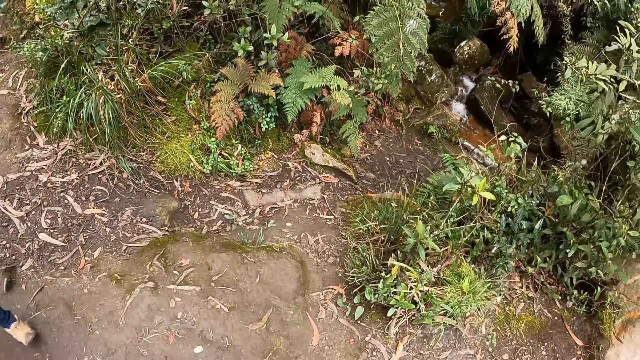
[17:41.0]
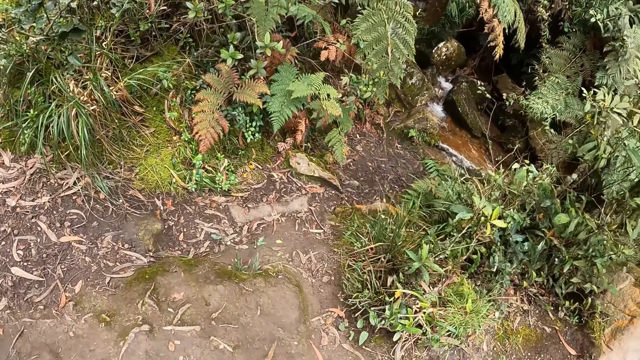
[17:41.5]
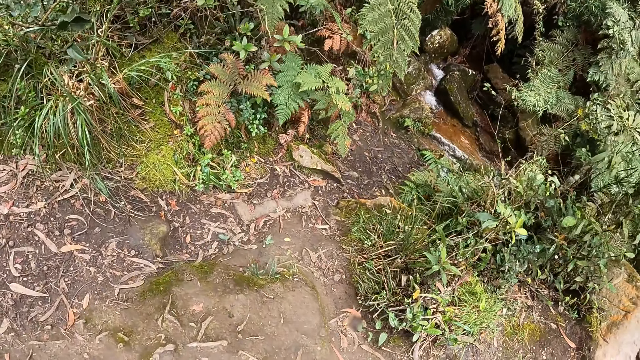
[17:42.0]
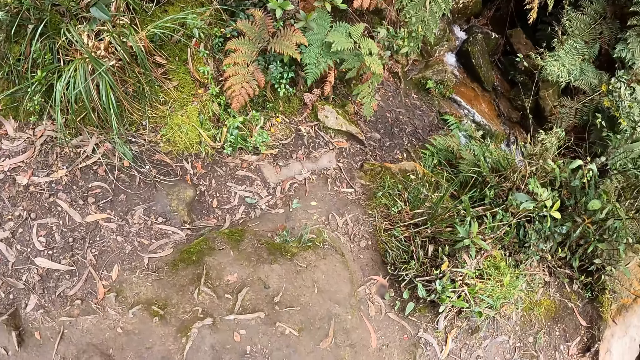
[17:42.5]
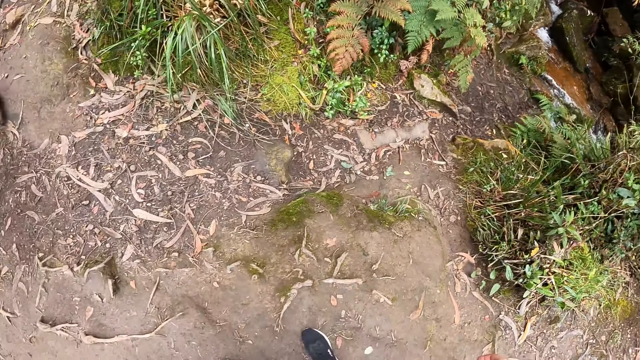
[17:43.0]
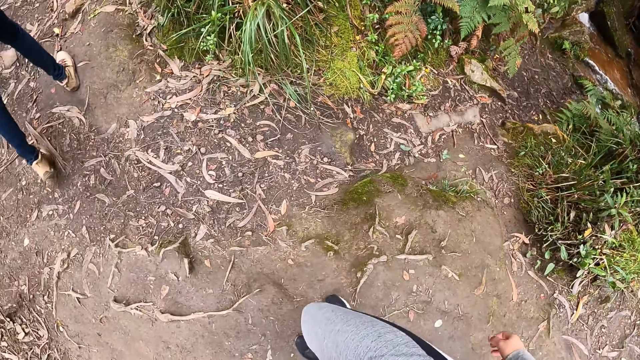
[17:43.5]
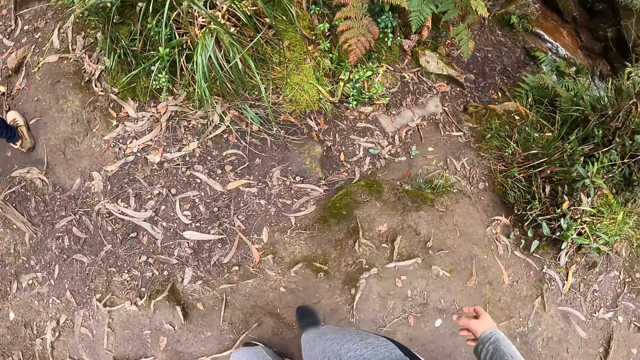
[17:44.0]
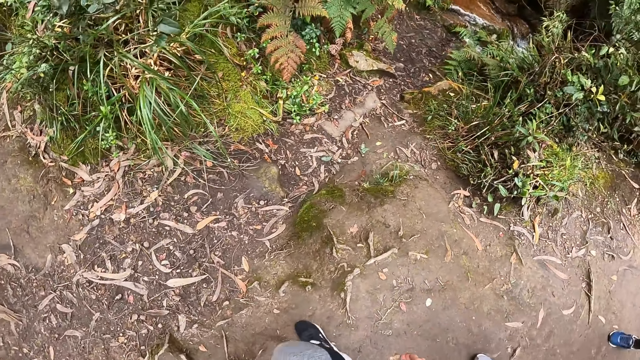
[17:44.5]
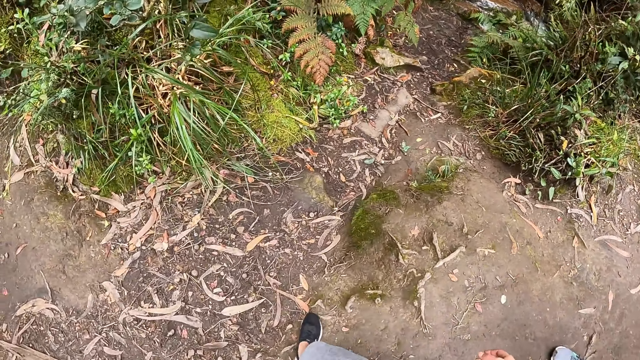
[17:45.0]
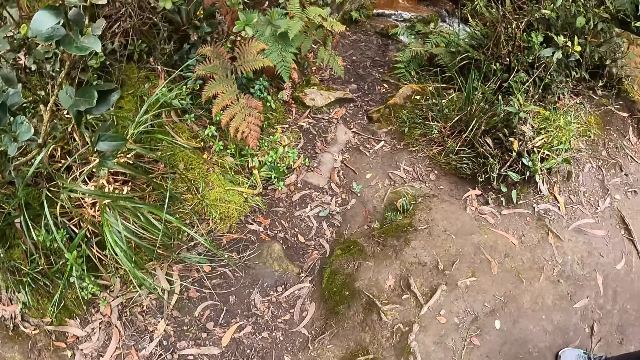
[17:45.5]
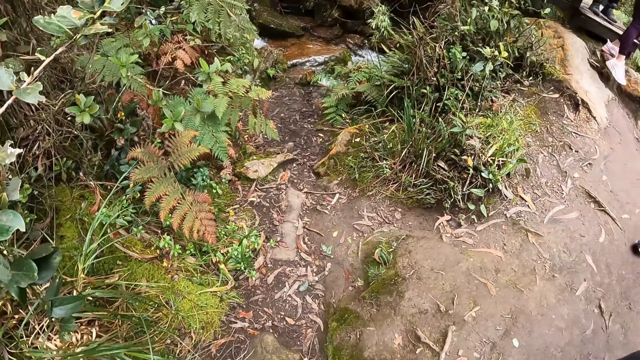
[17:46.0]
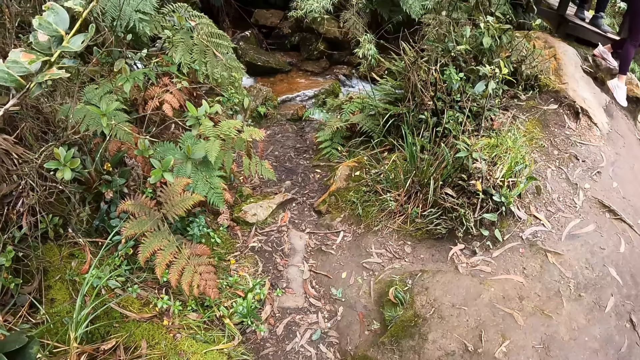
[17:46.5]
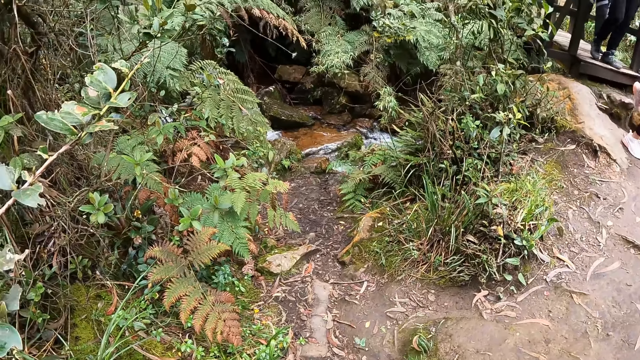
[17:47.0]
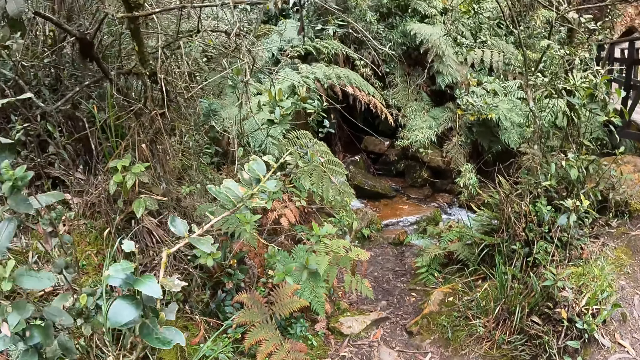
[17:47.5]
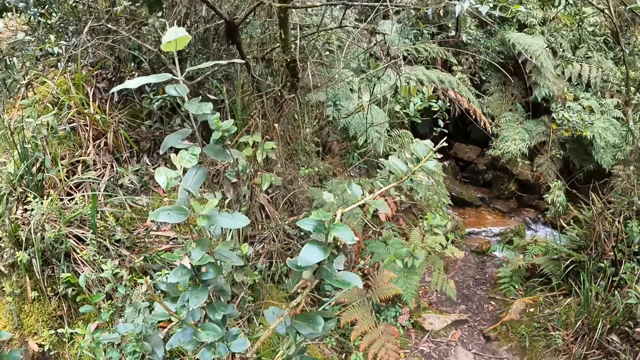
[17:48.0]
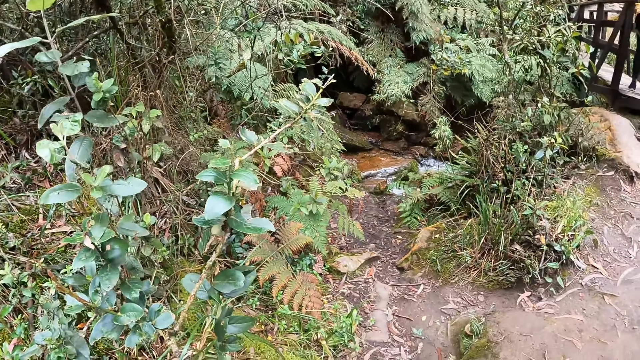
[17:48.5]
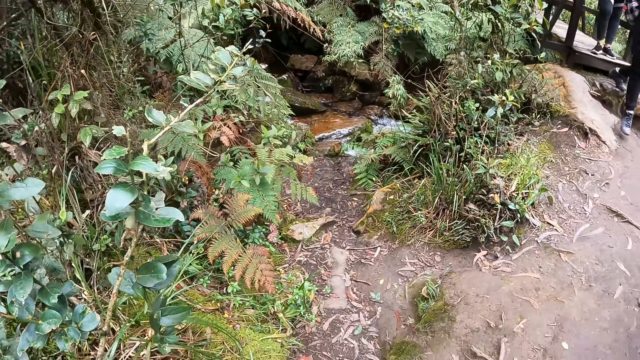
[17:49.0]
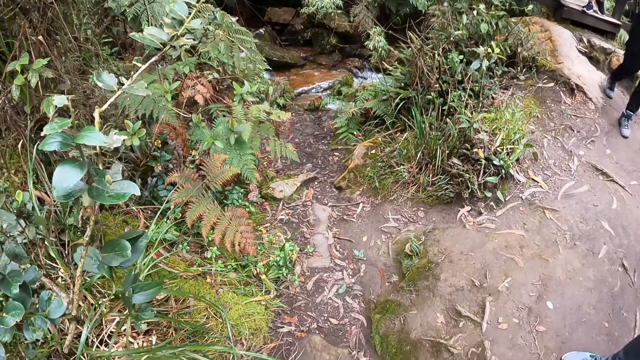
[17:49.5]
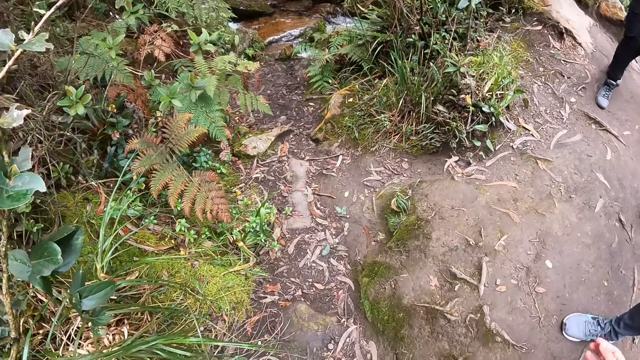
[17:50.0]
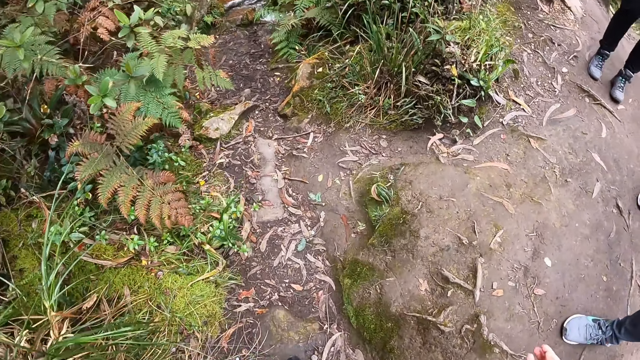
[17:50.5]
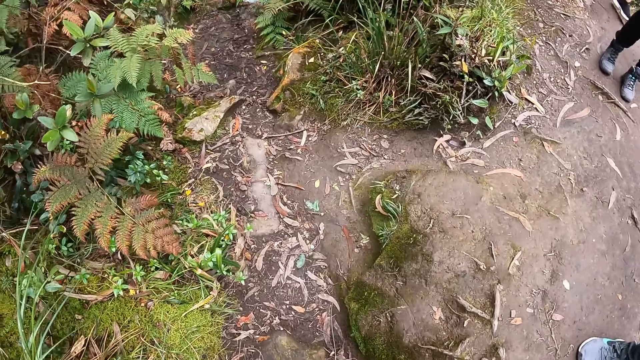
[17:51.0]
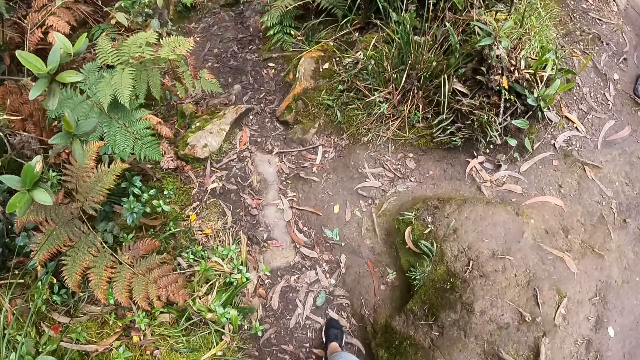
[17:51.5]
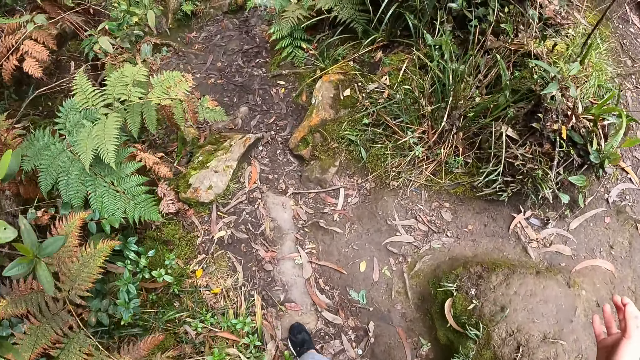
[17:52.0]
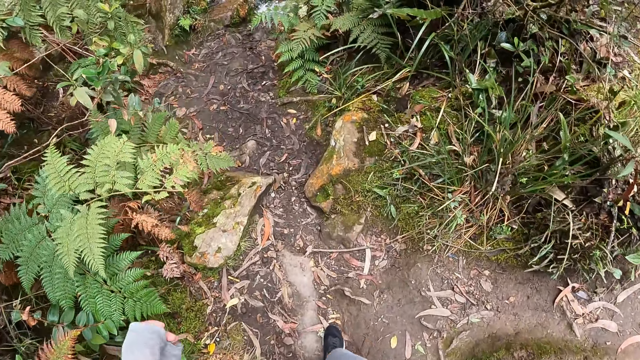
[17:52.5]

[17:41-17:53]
The camera wearer walks and looks around.

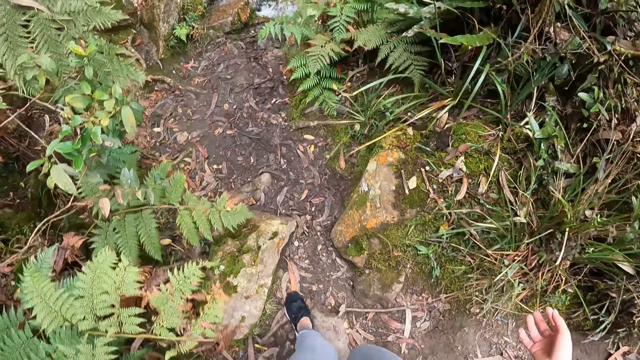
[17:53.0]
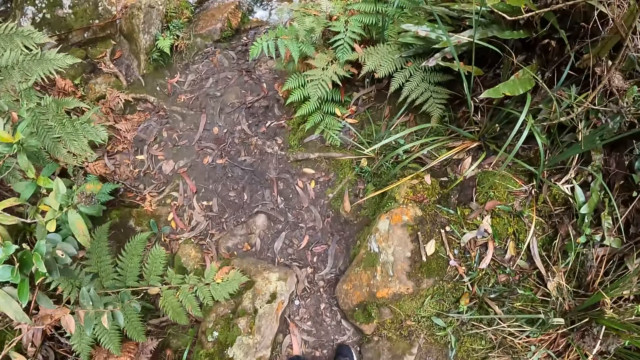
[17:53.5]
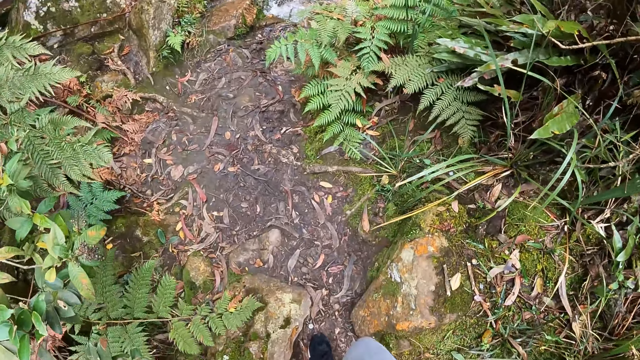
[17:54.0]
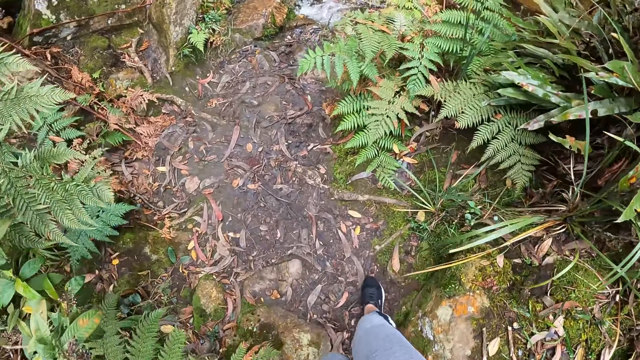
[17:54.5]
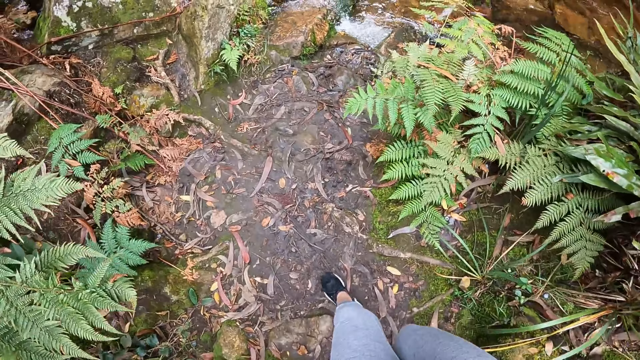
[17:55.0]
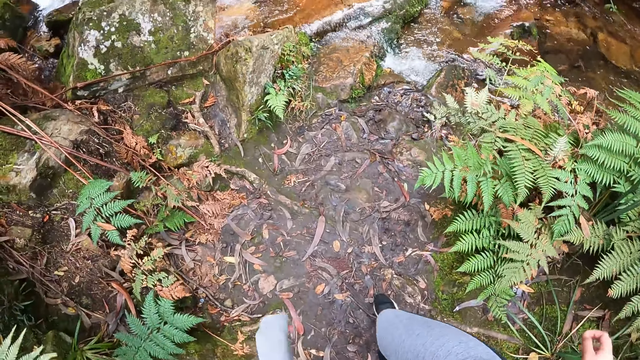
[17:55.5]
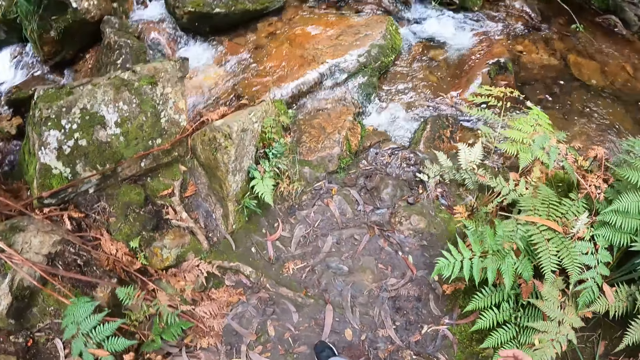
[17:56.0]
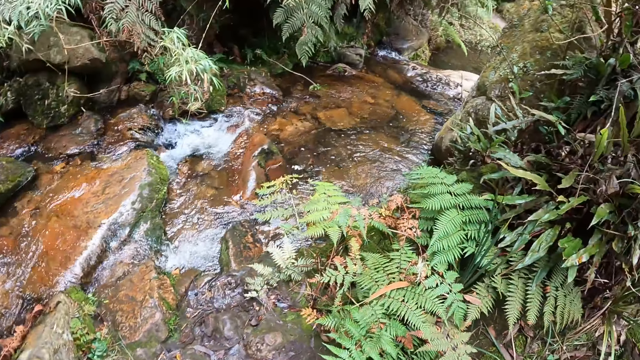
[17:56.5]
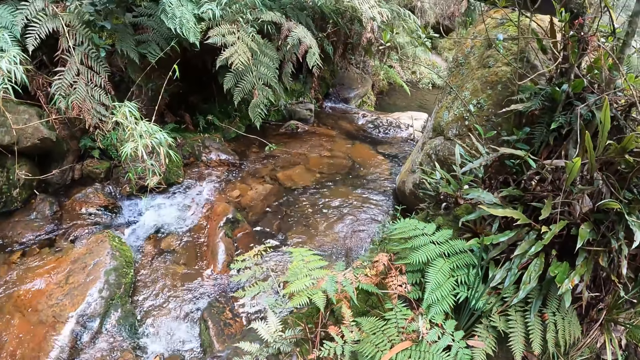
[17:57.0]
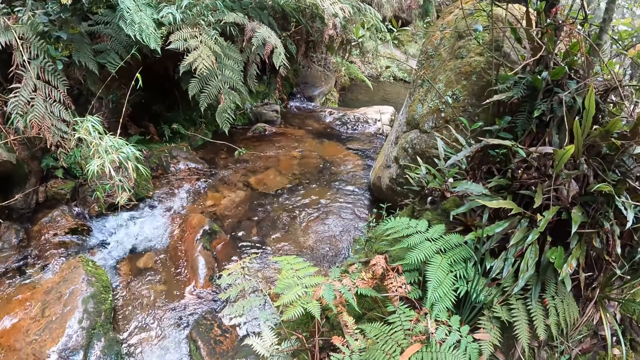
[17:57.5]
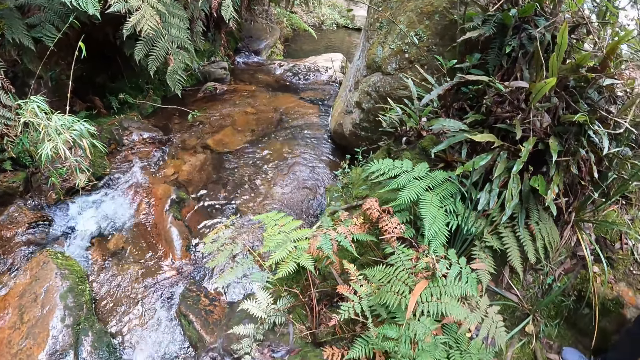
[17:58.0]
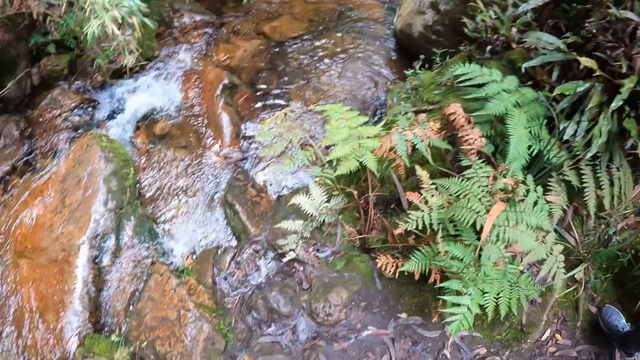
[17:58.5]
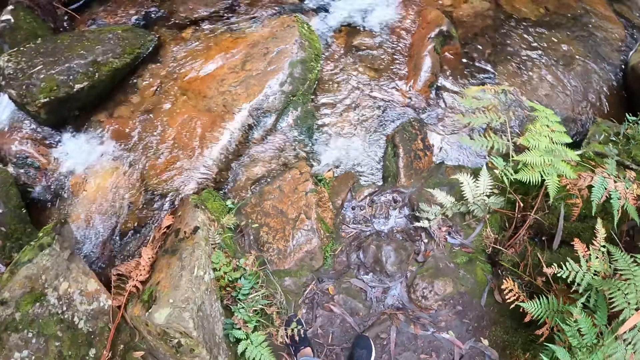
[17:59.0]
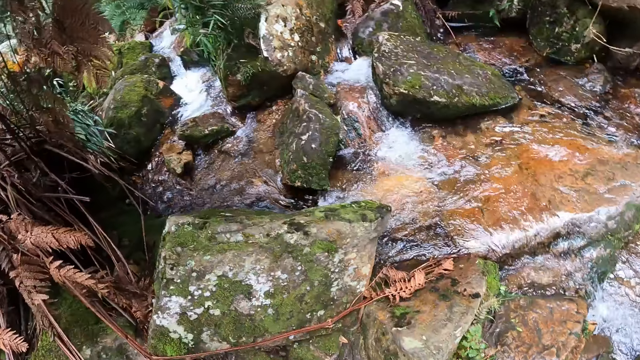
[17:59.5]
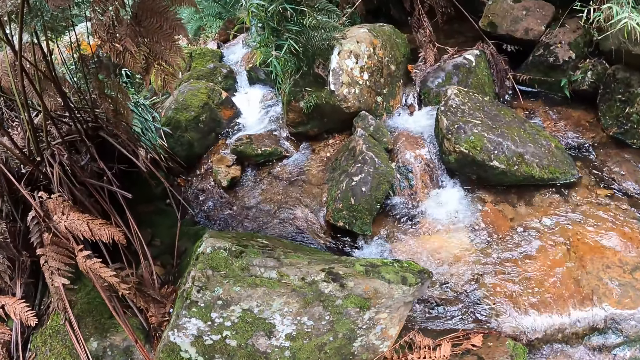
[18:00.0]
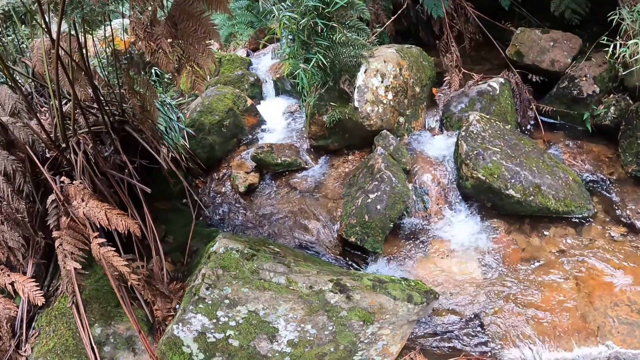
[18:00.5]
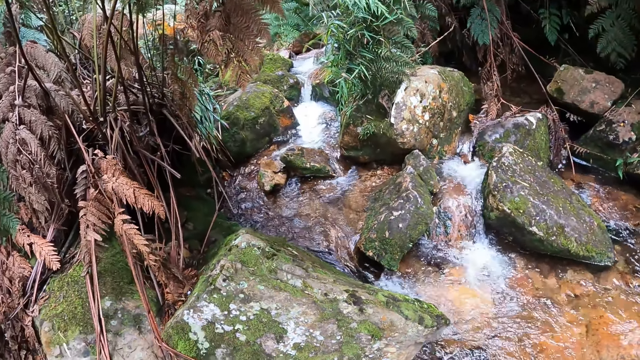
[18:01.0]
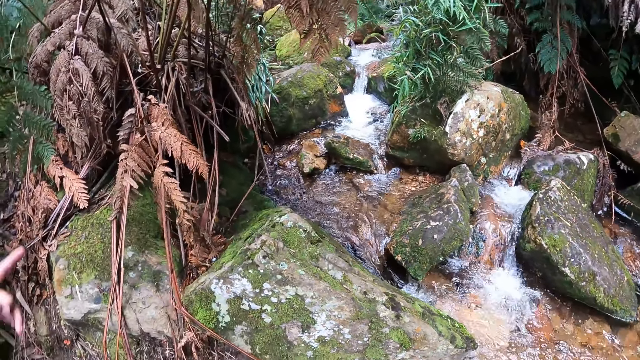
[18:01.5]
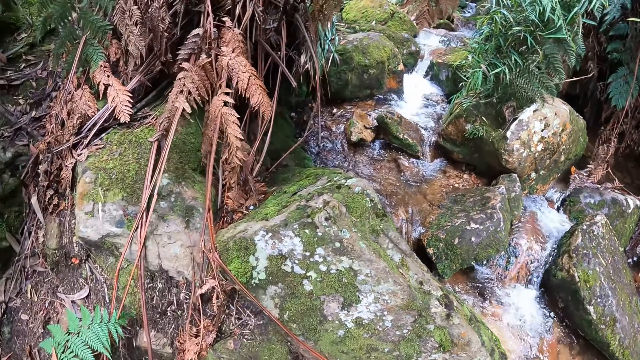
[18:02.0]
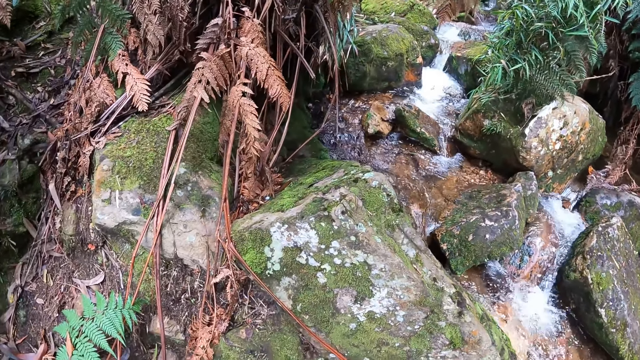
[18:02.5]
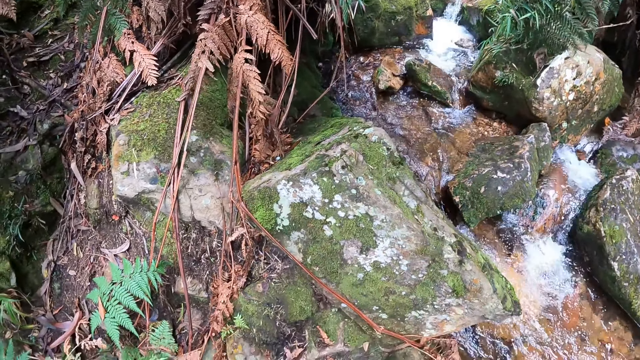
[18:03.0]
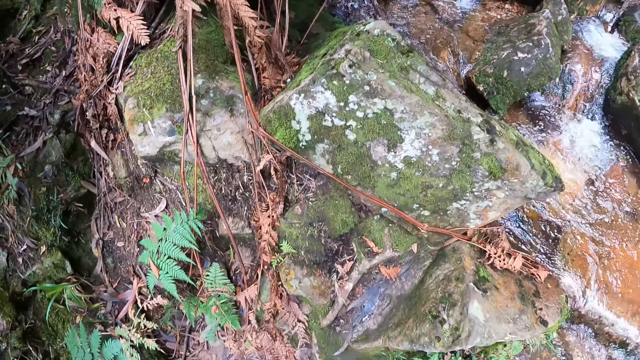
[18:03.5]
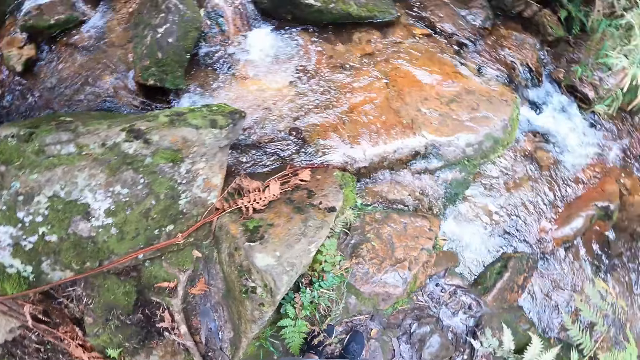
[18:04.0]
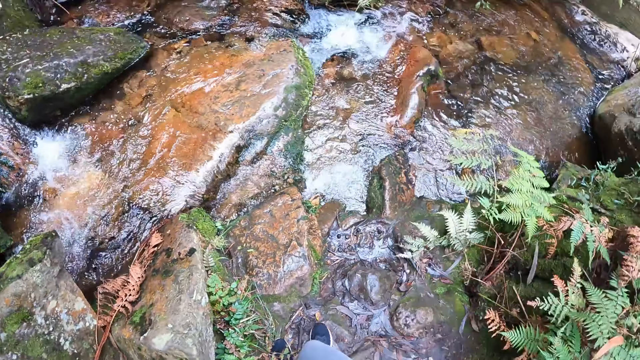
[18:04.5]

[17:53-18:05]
The camera wearer looks around. They look around again and point the finger.
